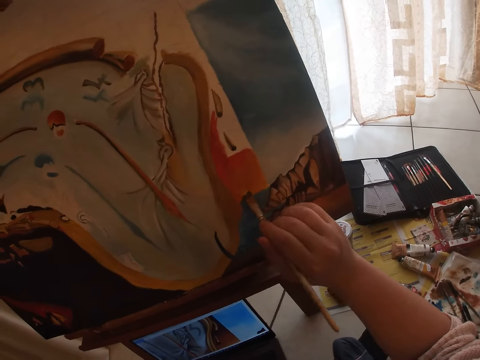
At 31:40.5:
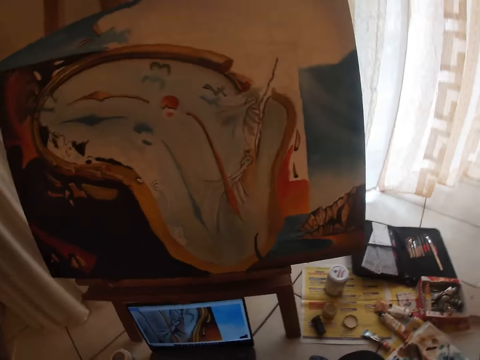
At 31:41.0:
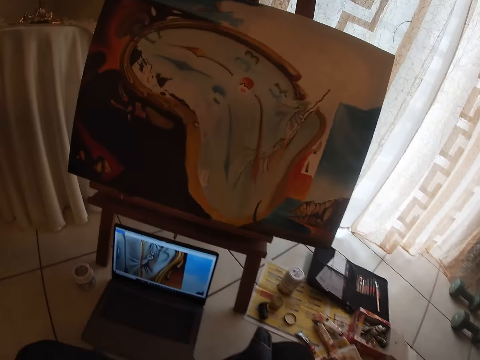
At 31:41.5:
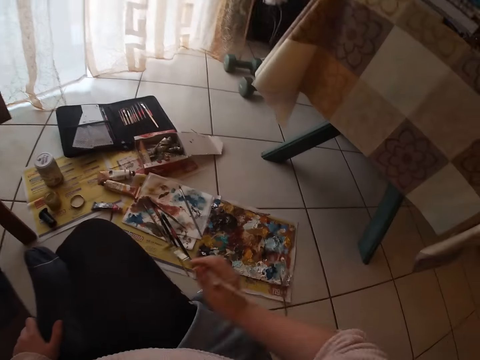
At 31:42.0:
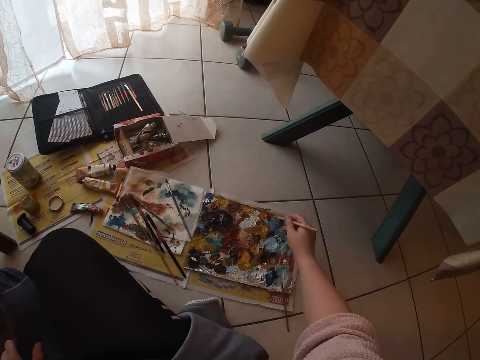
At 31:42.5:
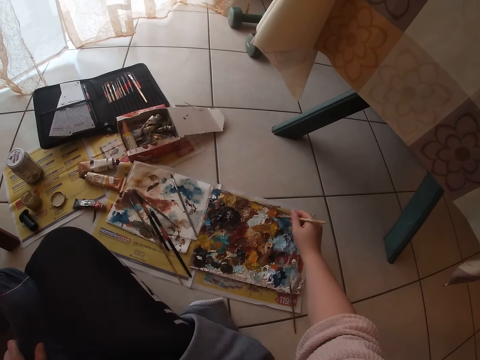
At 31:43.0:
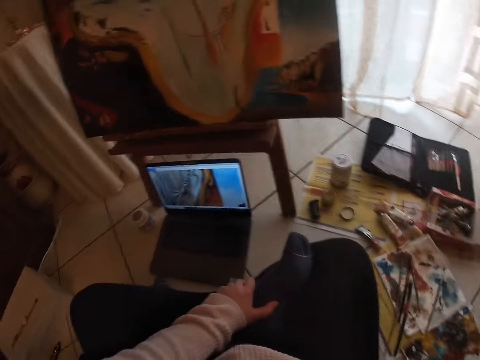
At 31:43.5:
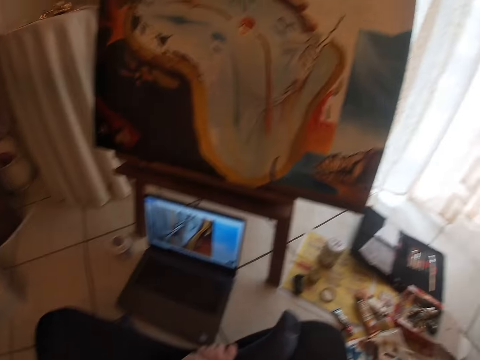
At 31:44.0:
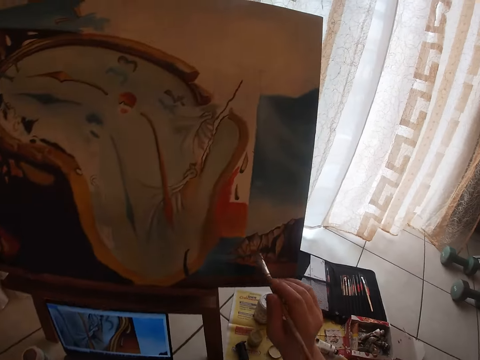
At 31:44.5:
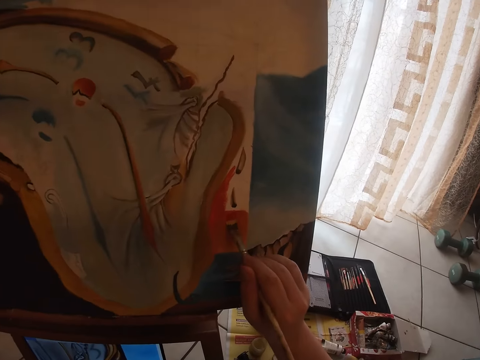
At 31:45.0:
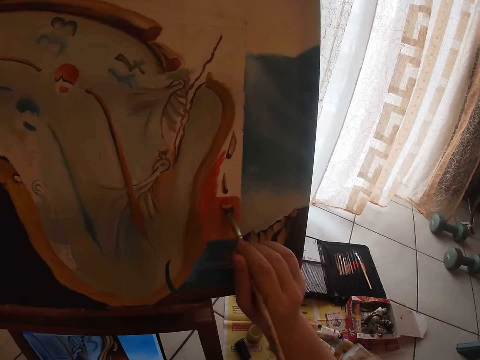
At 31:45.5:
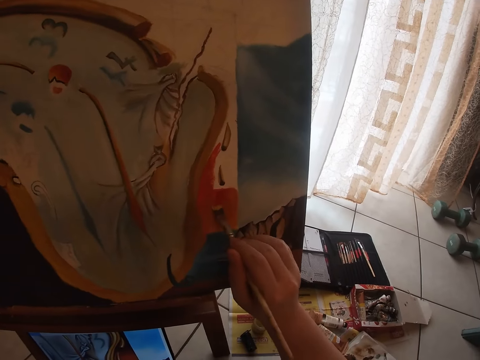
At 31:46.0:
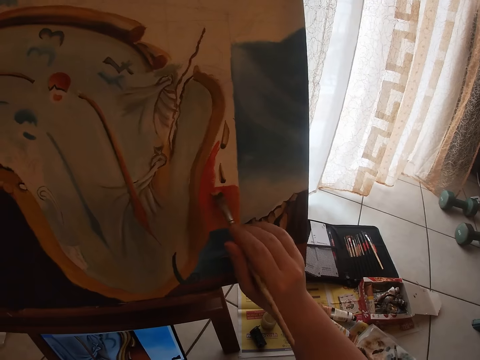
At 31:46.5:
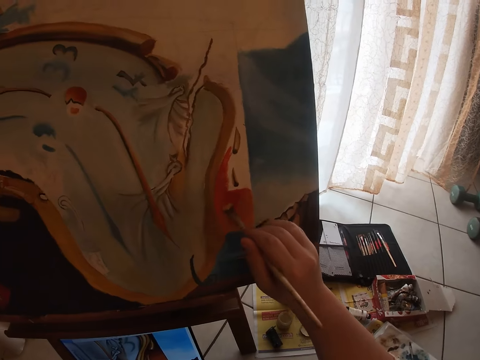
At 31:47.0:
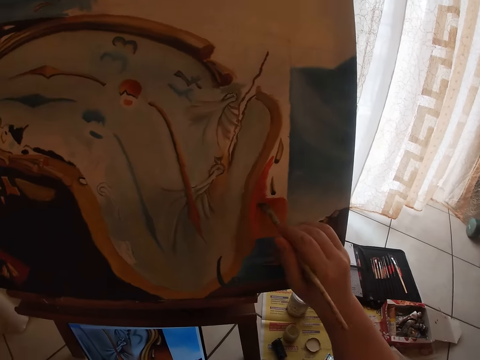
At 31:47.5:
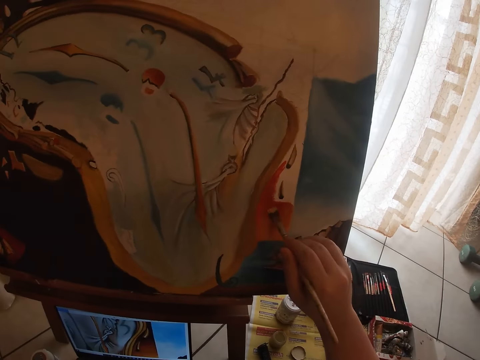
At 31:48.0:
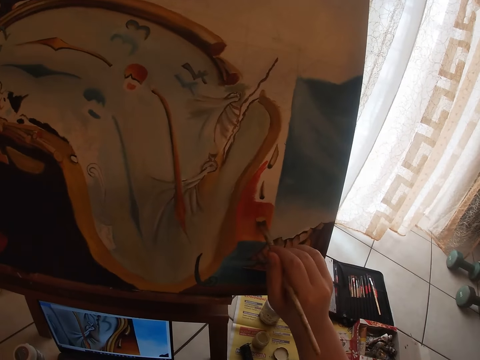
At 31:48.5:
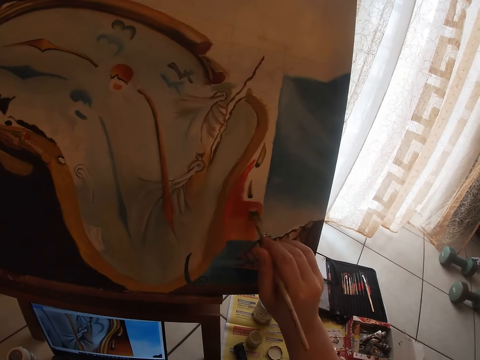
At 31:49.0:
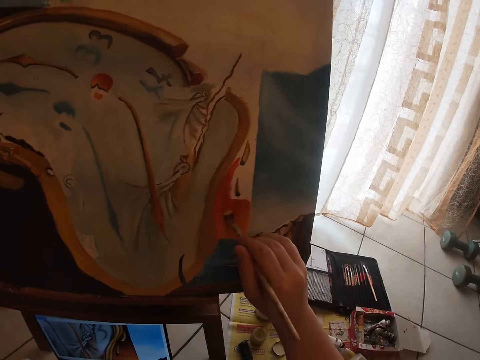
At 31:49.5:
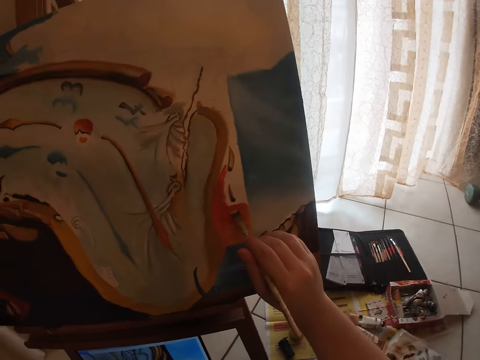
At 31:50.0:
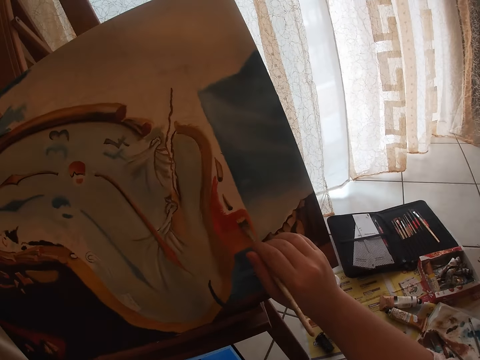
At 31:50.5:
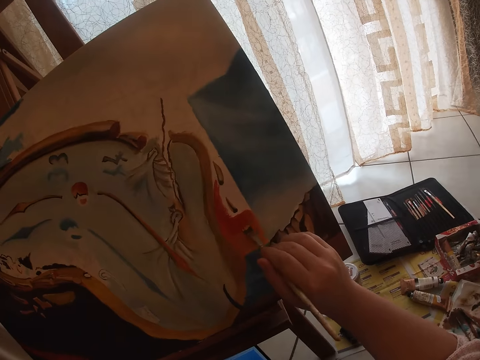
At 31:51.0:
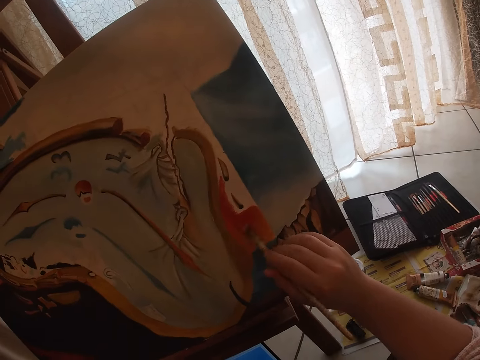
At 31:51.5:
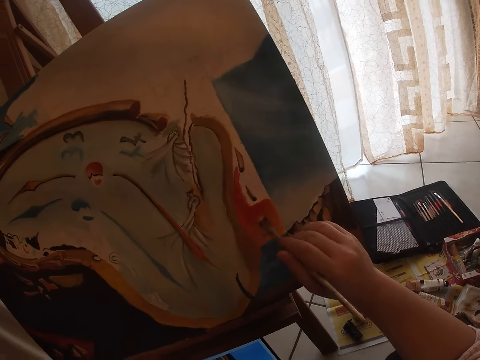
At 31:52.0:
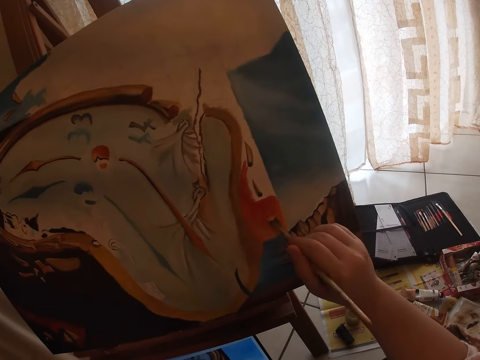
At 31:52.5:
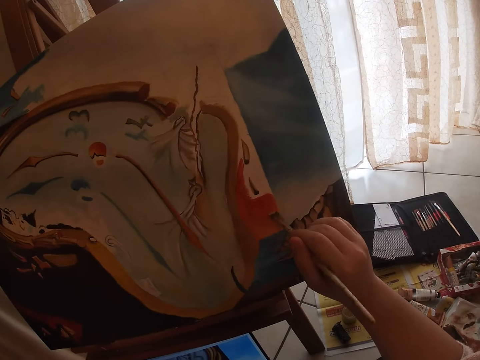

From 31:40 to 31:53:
The camera wearer stops painting. They dab paint on the palettes with the small detail brush. They rub the brush on the board. They paint the drawing on the canvas with the brush.

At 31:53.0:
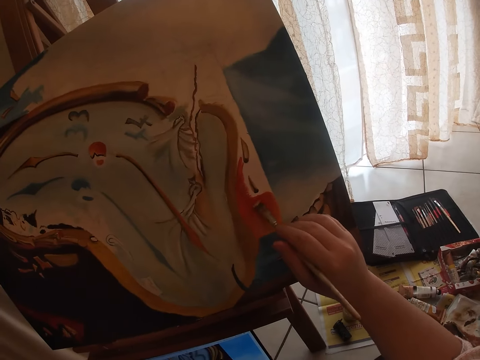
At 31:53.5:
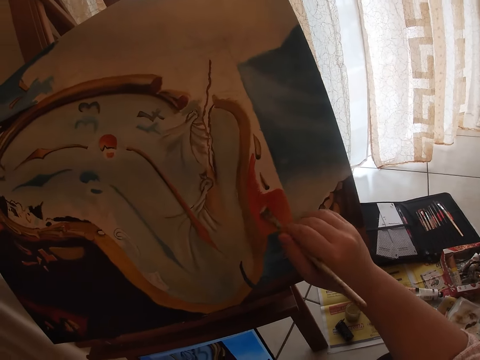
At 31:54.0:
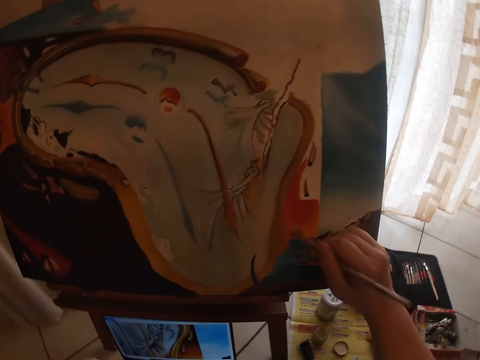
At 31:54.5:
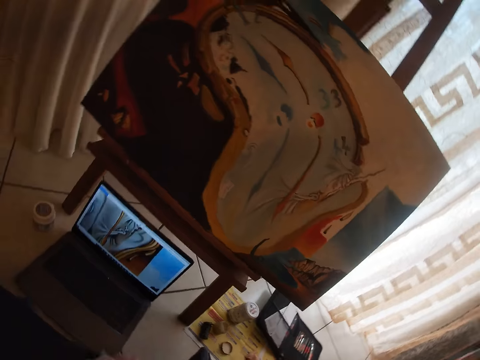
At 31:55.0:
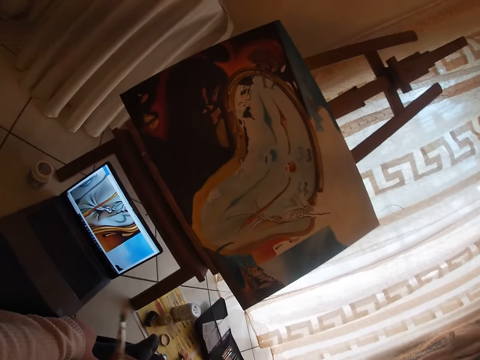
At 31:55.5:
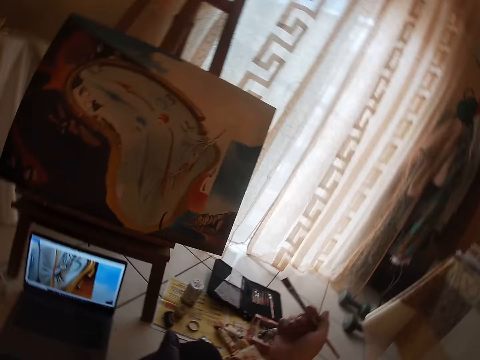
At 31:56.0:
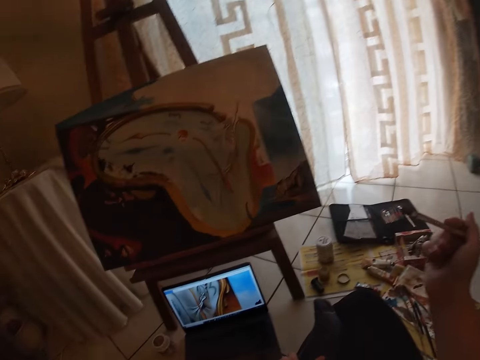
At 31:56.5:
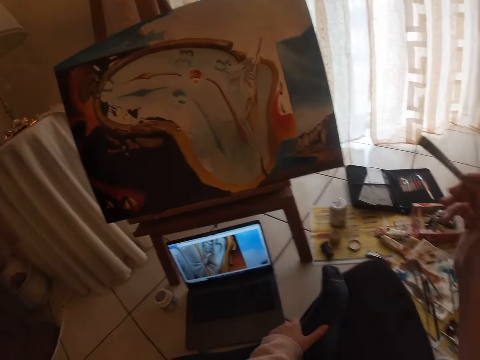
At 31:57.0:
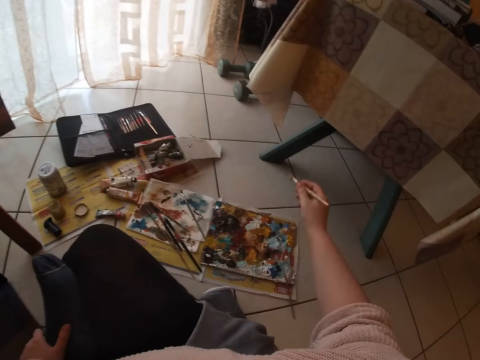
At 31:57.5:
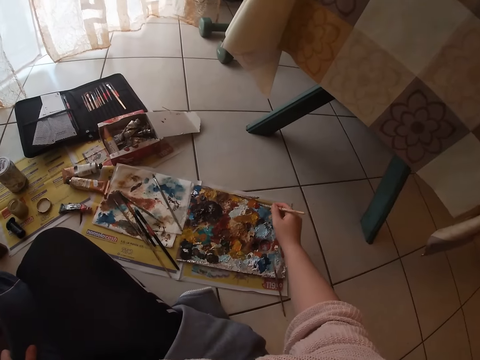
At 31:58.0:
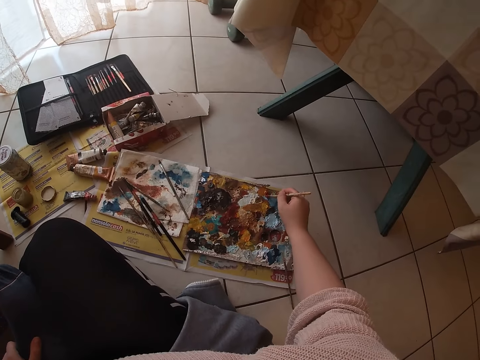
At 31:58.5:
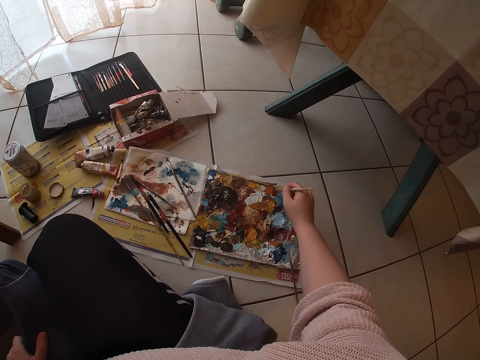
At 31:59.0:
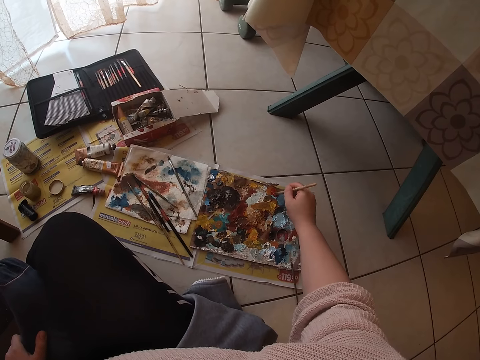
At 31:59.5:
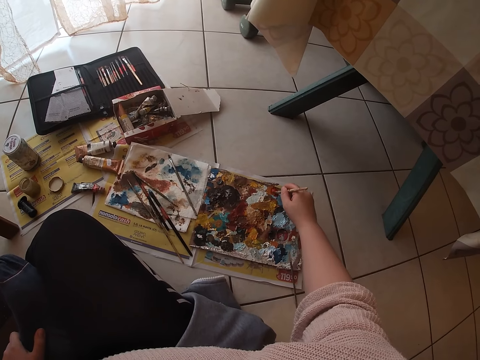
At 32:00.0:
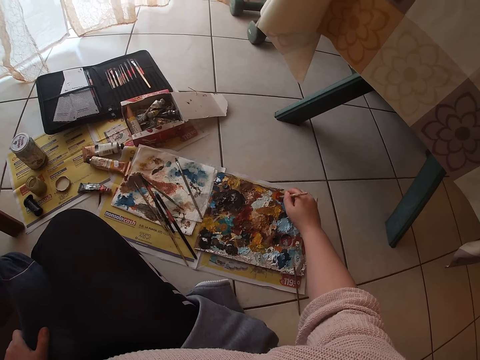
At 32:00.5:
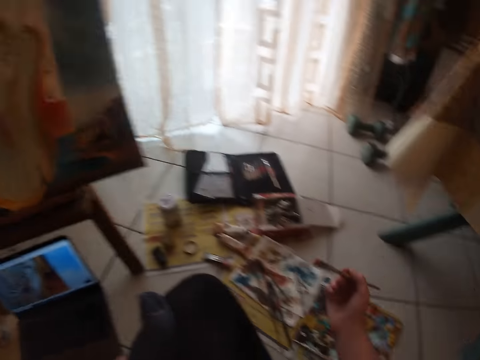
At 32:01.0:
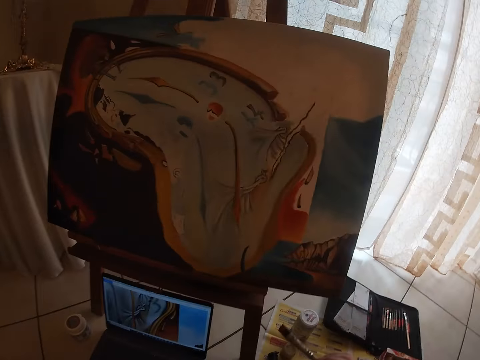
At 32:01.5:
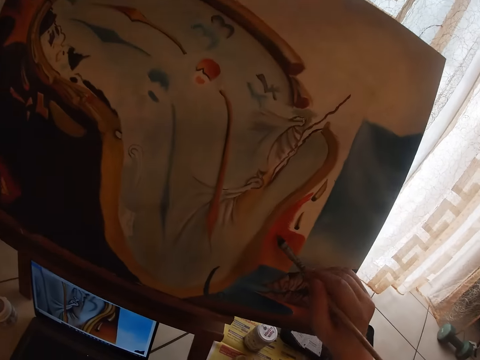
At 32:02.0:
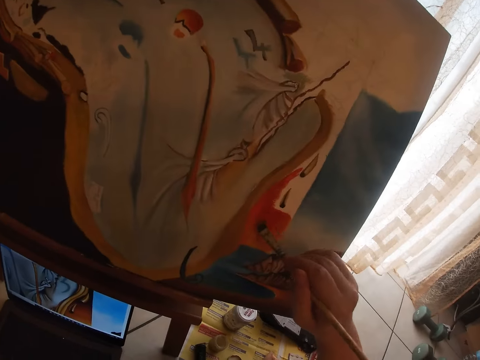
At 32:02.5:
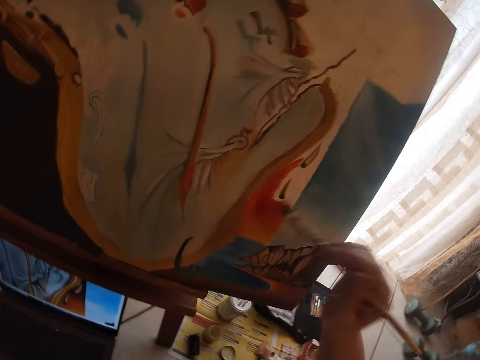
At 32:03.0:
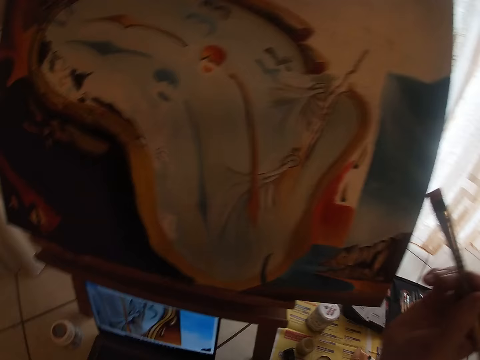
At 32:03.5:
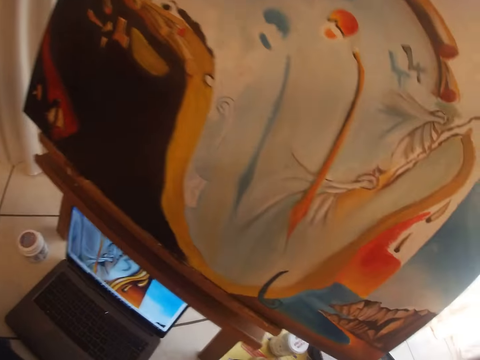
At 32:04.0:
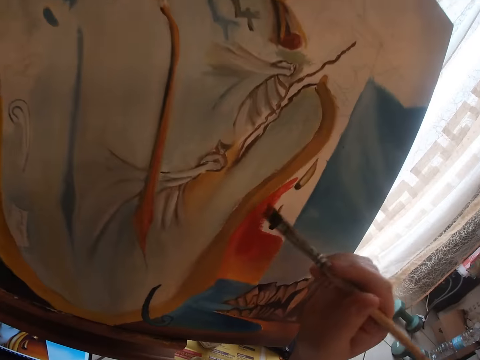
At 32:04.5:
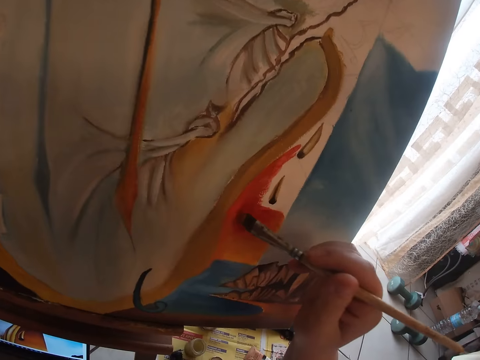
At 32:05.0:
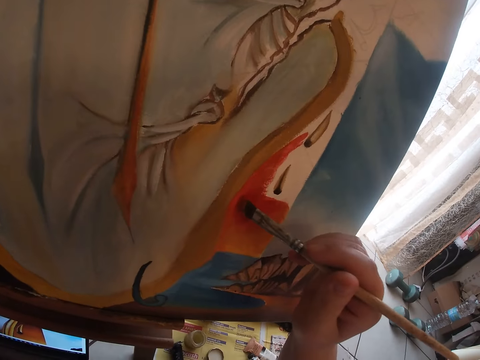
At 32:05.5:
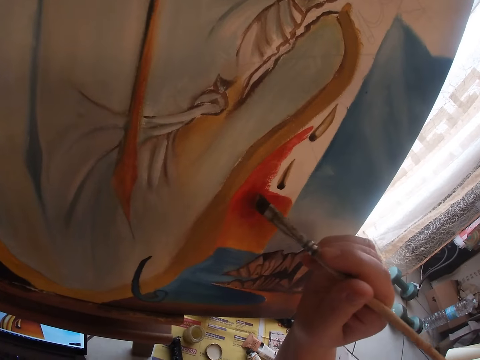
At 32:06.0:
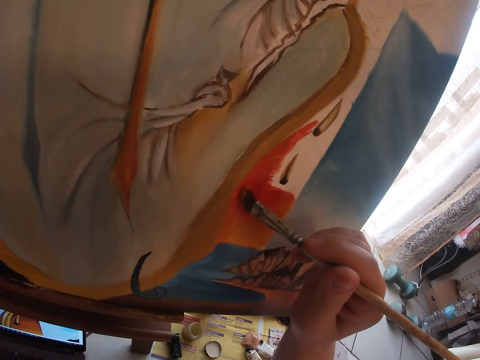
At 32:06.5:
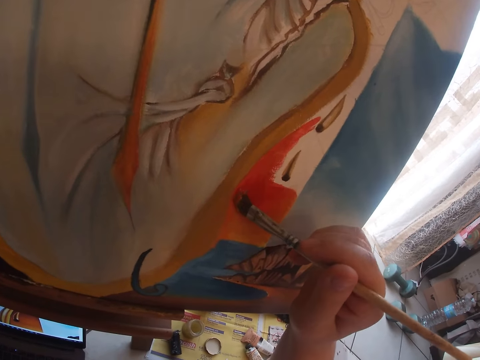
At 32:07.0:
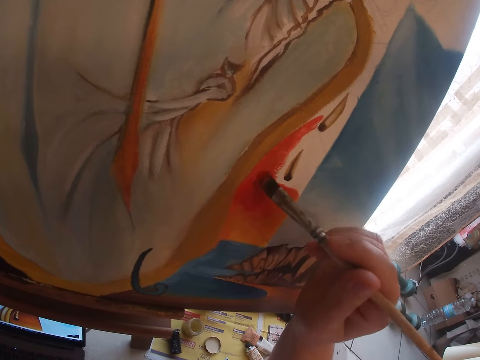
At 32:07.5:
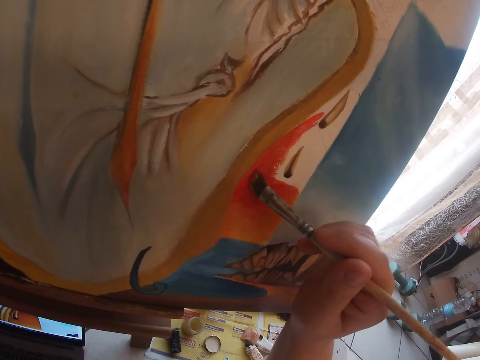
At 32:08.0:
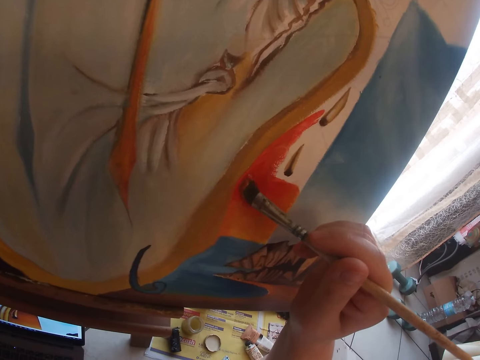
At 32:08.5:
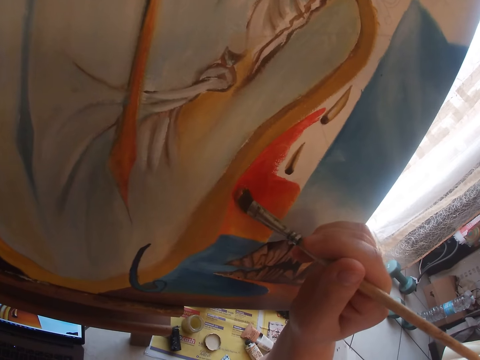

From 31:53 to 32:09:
The camera wearer stops painting the picture. They dip the painting brush in the painting palette. They dab paint on the palettes with the sable brush. They paint the picture on the canvas. They pause painting the picture. They start painting the picture.
